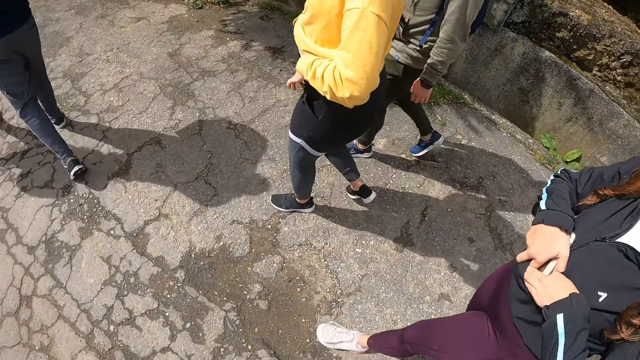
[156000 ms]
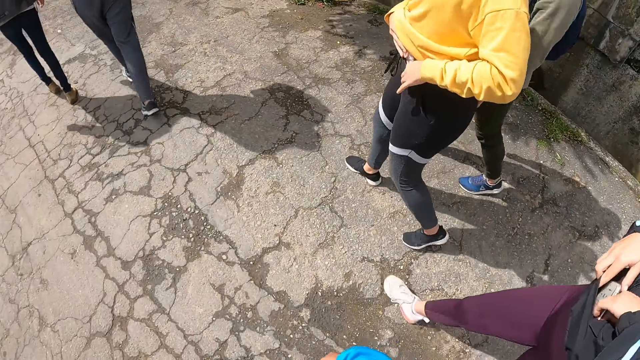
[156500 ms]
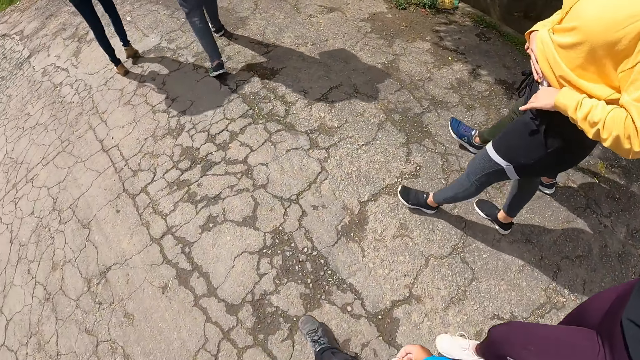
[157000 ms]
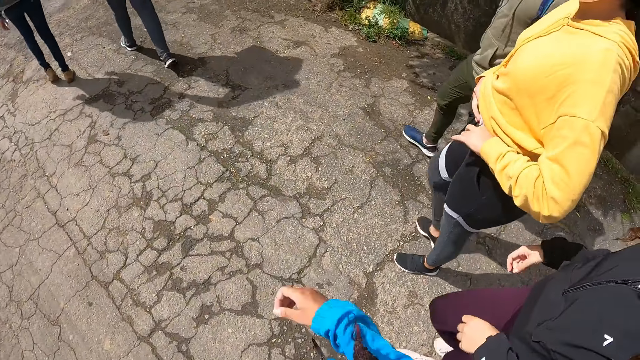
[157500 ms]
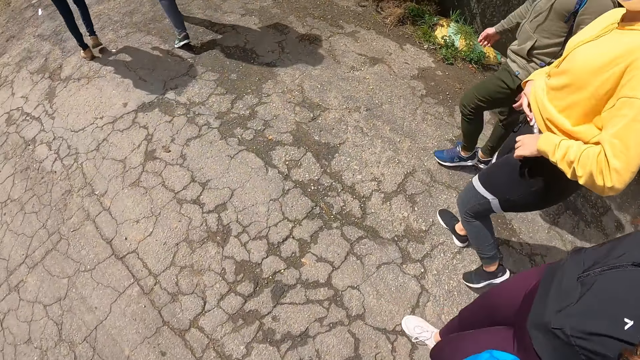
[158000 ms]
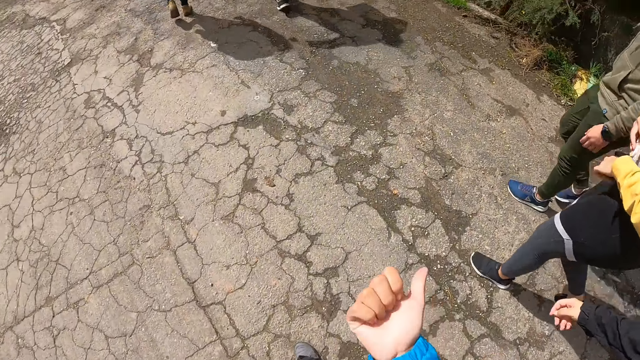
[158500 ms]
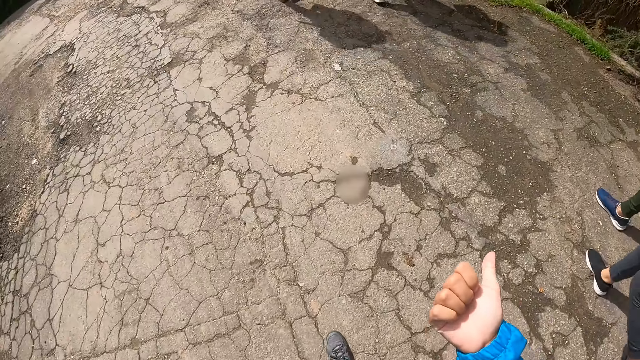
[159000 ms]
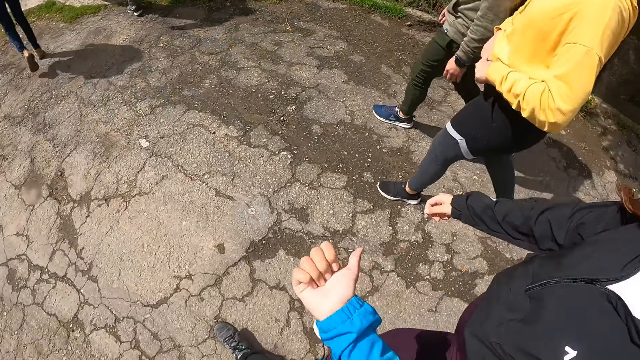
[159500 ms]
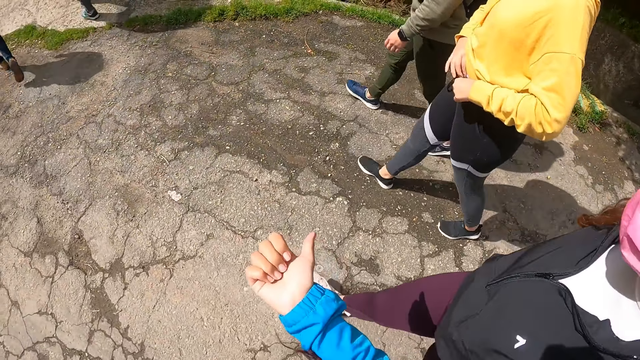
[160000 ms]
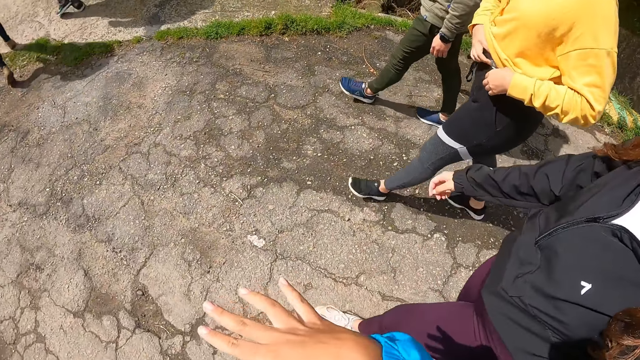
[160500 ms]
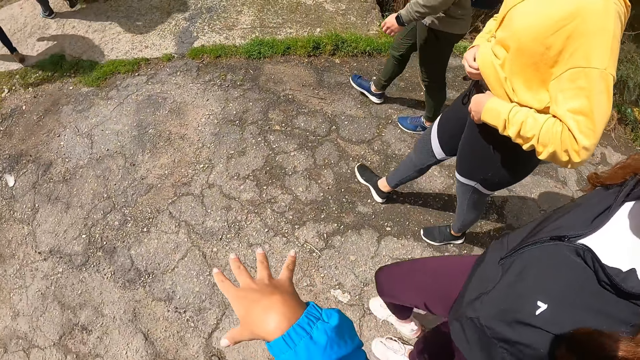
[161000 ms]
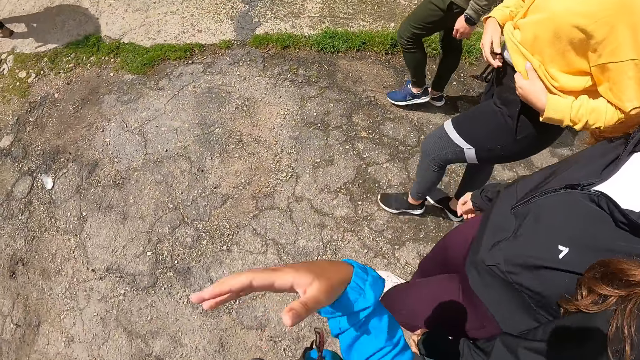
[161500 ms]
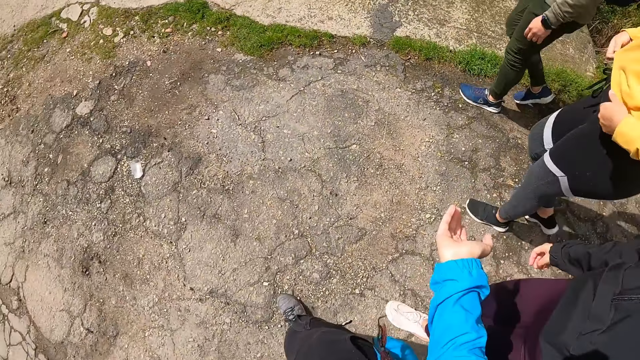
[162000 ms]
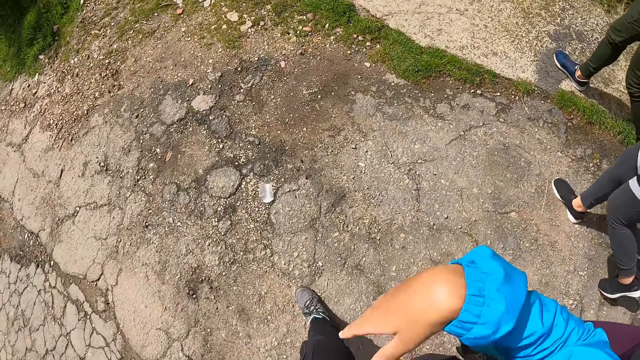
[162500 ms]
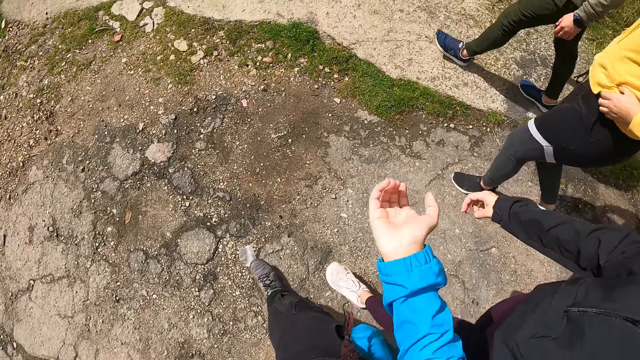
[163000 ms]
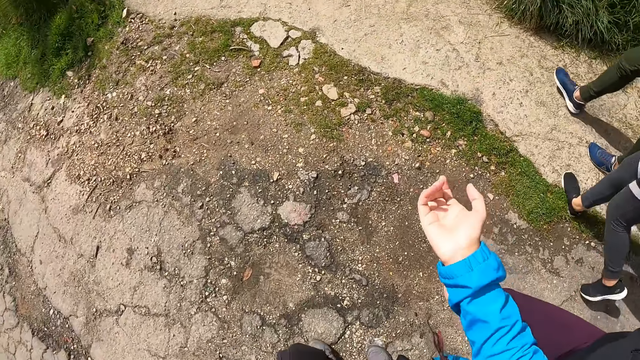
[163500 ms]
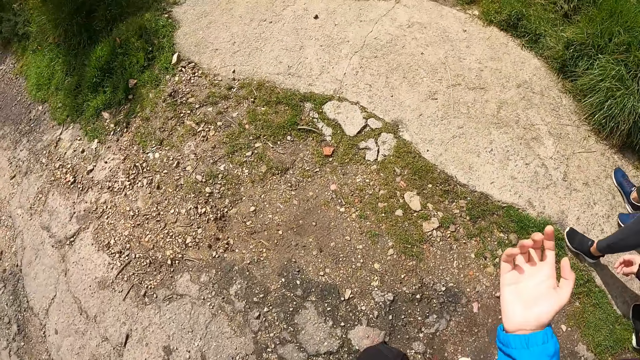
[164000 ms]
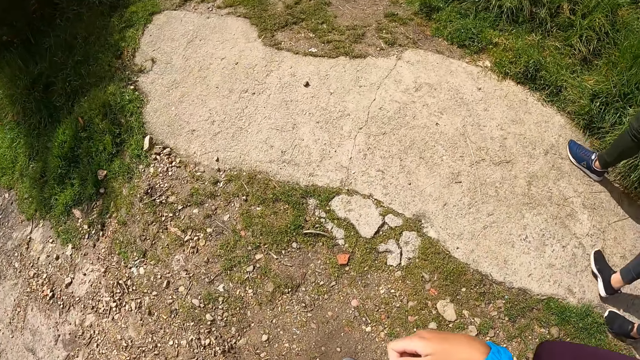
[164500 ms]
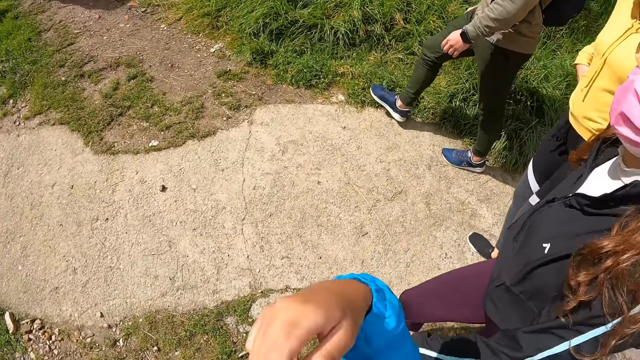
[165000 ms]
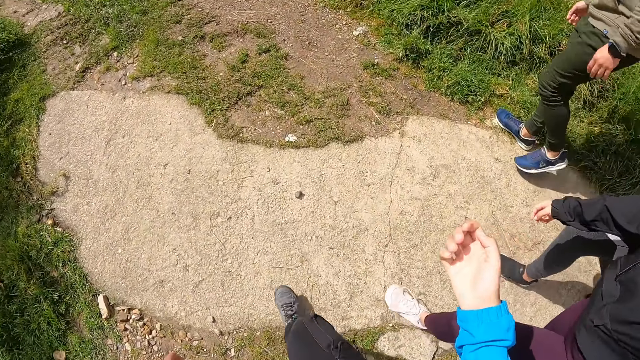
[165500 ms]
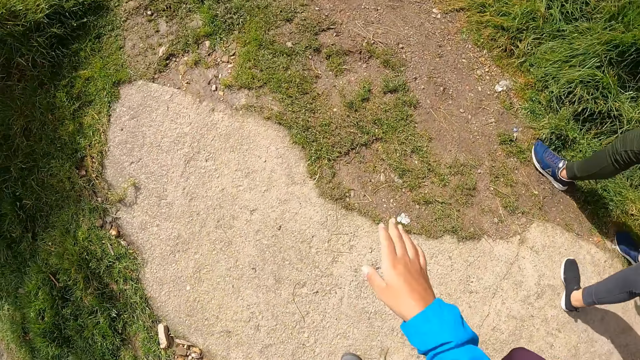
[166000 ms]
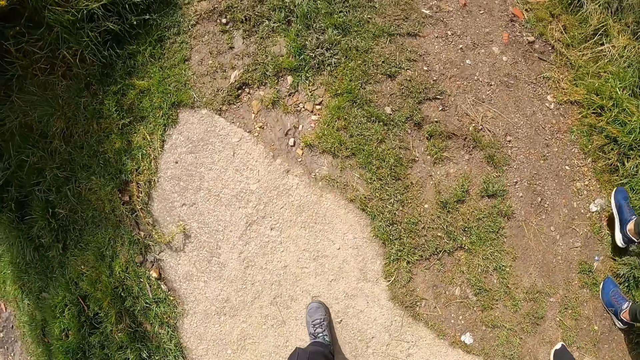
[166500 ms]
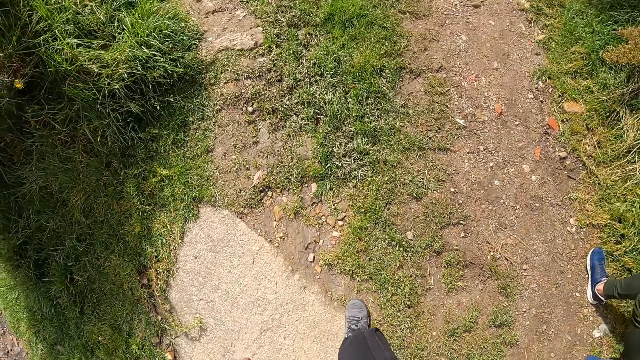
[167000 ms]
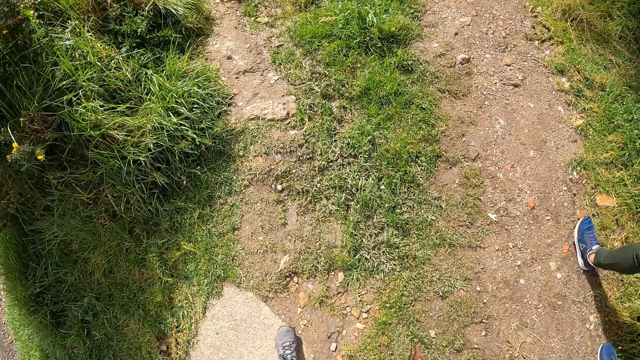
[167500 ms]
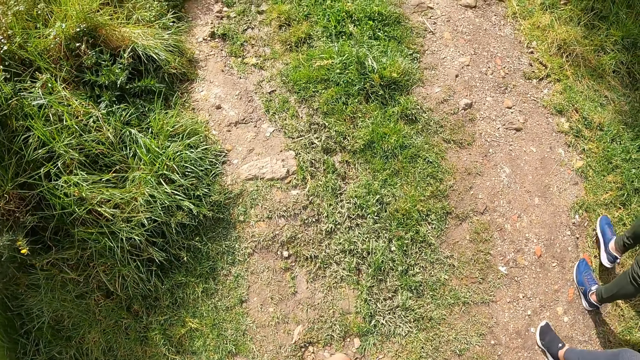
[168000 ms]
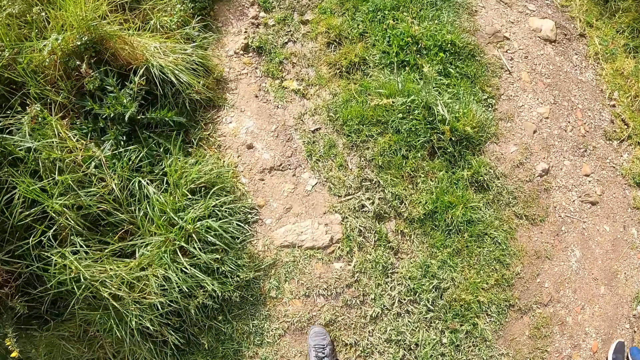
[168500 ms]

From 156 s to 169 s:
The woman keeps the phone in her pocket with both hands. The camera wearer points her right hand at the ground. She walks. The man walks along a path. The camera wearer uses hand gestures. The woman walks along the path. The camera wearer walks along the path.

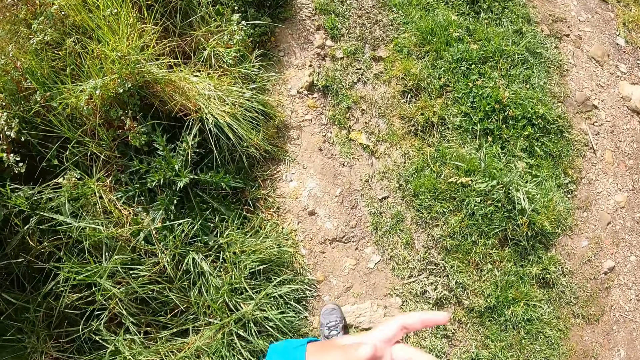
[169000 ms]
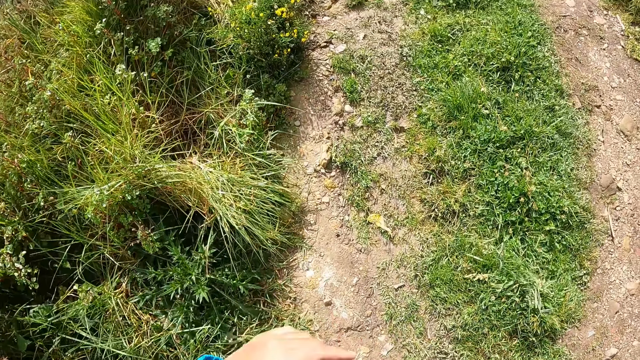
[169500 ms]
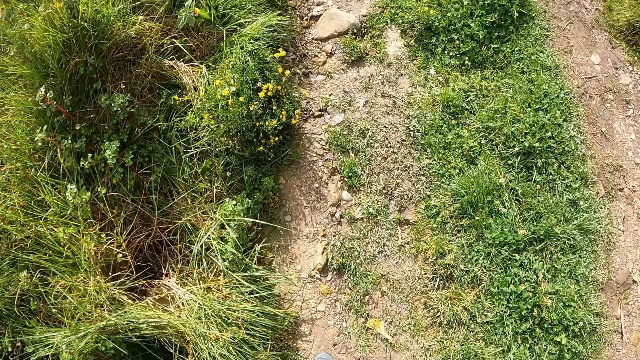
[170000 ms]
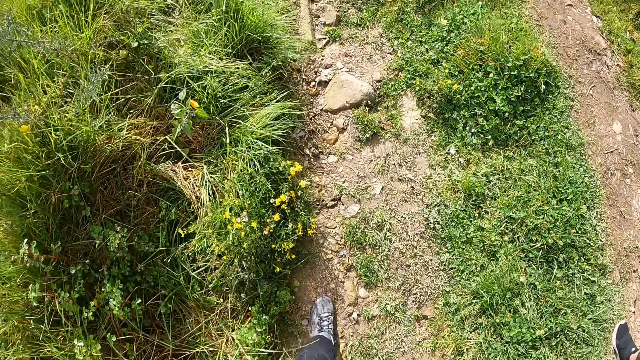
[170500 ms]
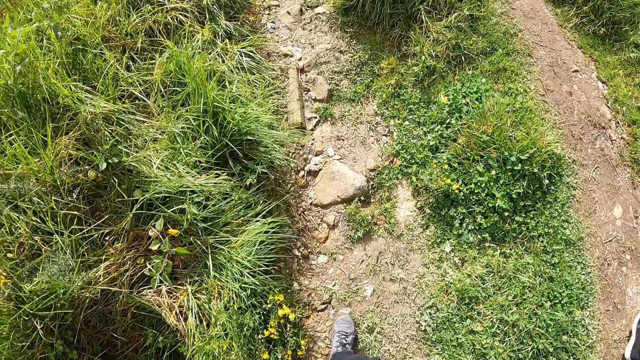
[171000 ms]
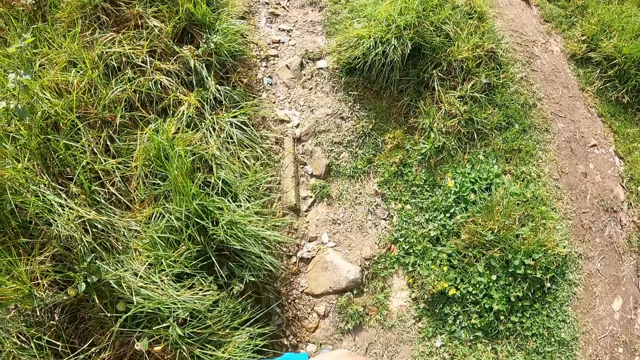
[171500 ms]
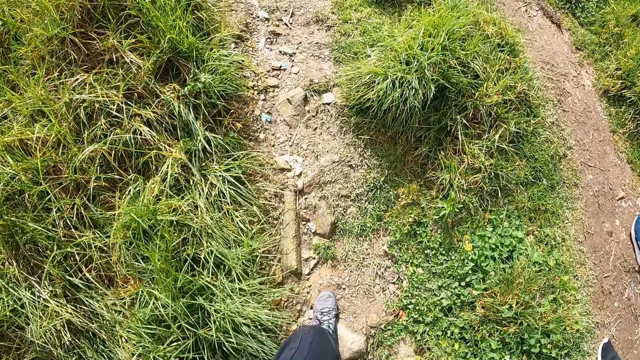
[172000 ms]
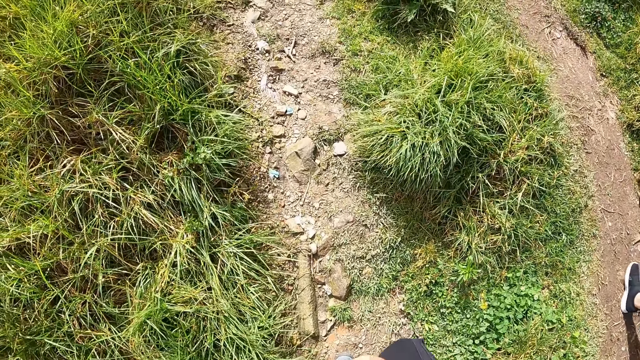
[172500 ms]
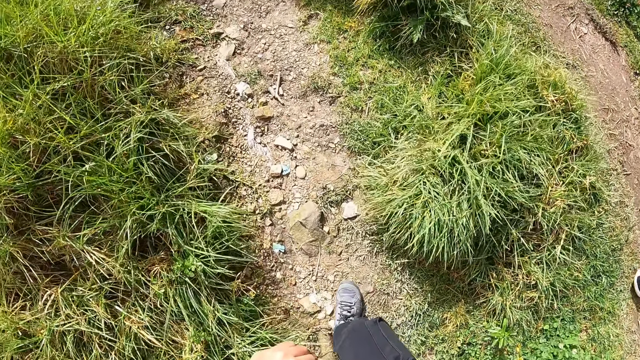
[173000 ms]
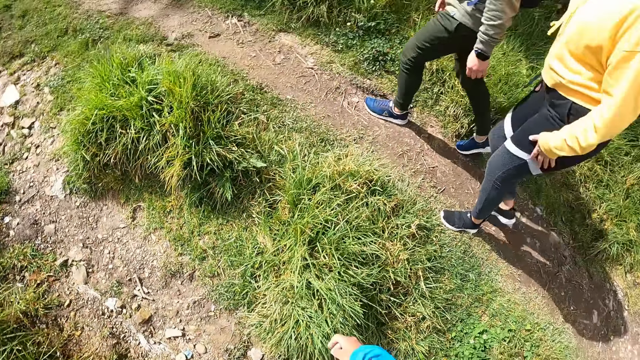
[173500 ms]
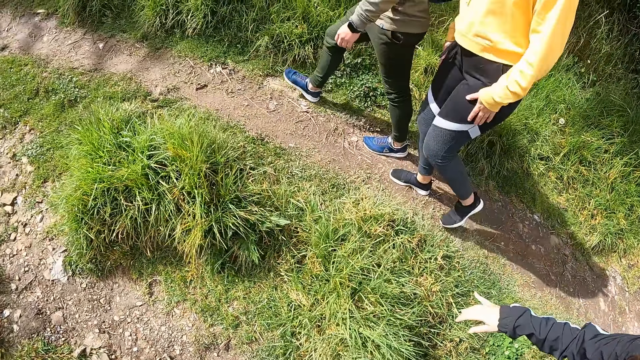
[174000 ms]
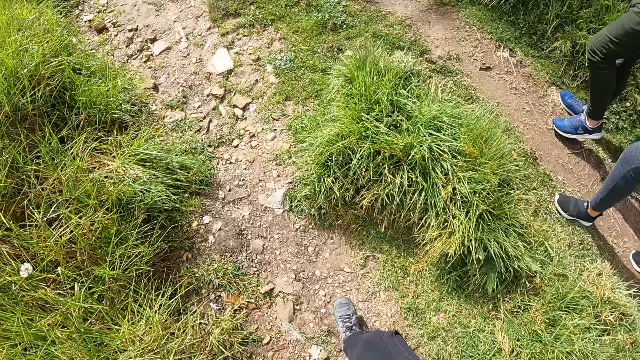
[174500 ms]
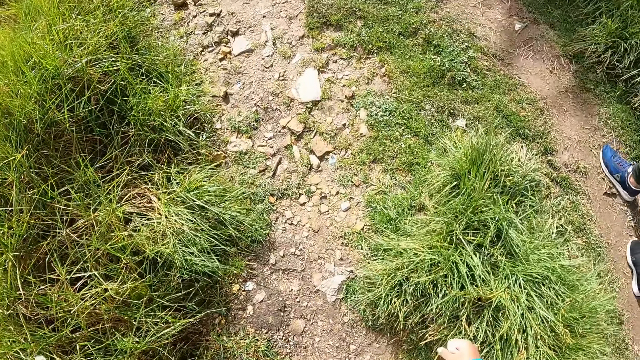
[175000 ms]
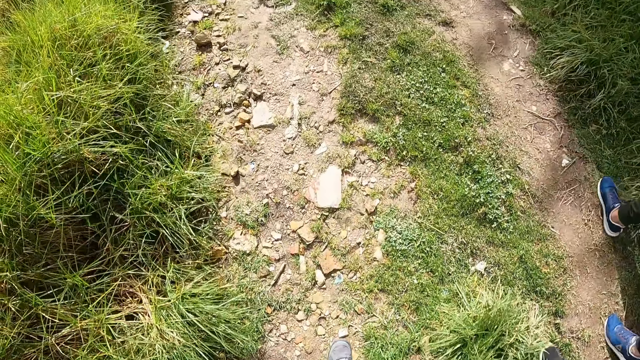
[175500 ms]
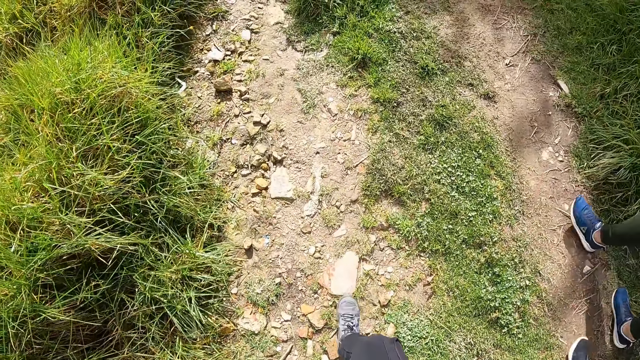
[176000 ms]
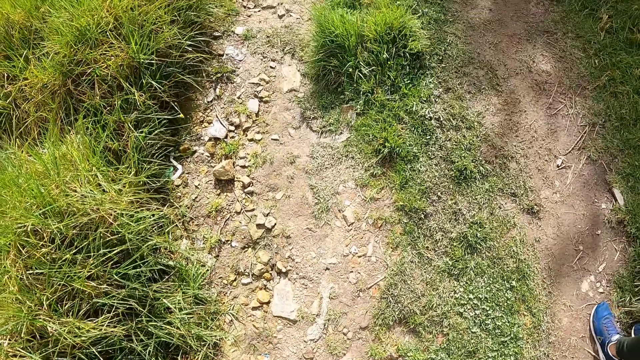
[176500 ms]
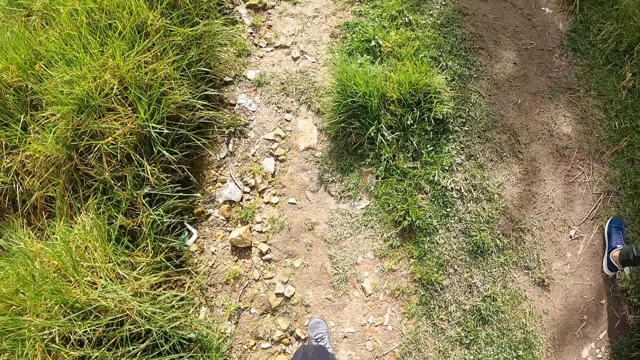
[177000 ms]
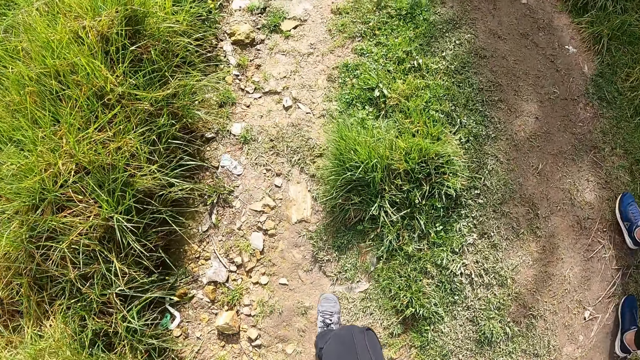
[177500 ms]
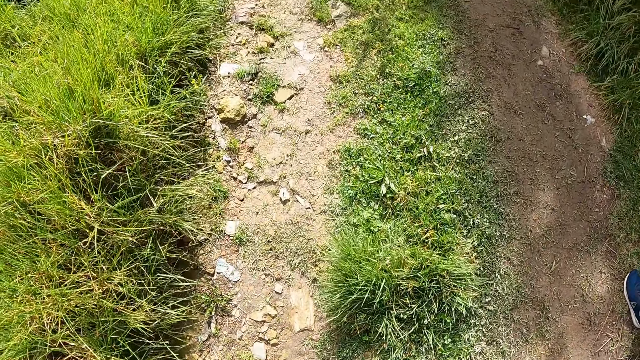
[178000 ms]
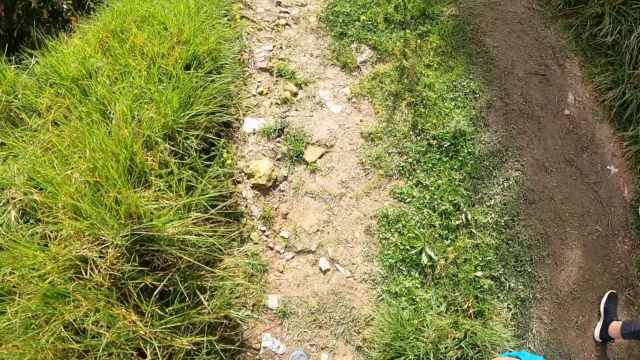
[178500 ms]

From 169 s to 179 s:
The camera wearer walks.
